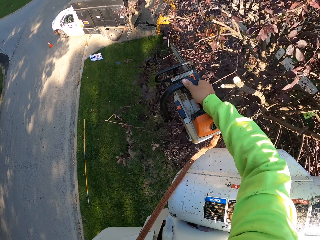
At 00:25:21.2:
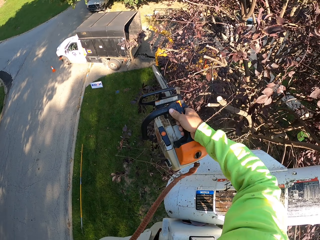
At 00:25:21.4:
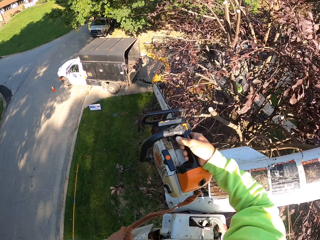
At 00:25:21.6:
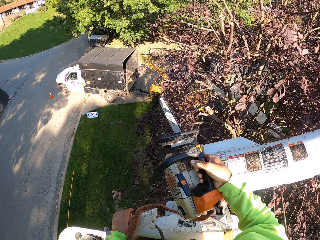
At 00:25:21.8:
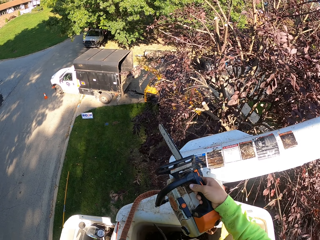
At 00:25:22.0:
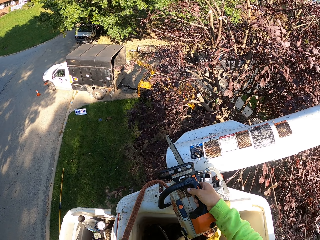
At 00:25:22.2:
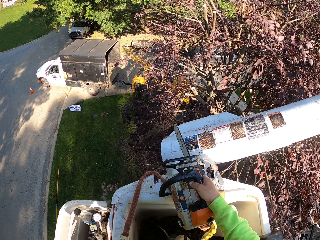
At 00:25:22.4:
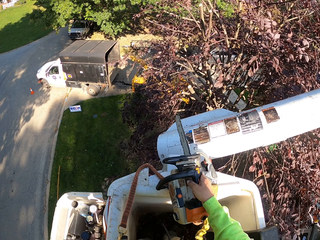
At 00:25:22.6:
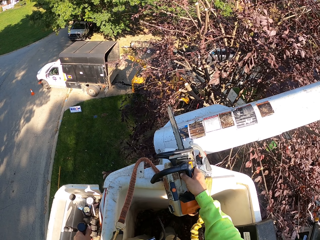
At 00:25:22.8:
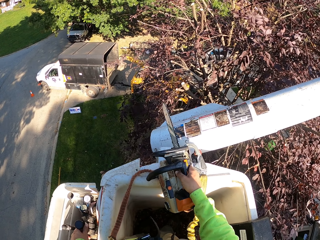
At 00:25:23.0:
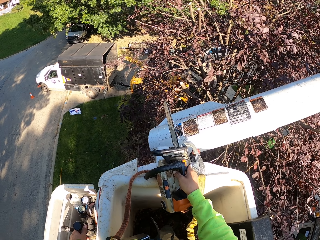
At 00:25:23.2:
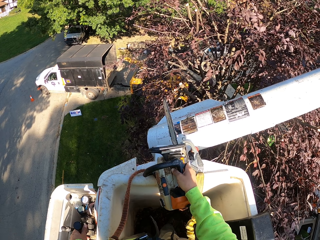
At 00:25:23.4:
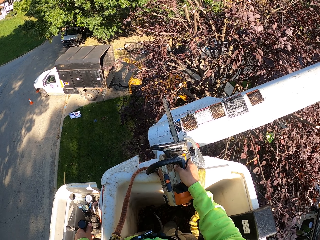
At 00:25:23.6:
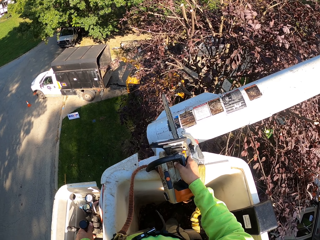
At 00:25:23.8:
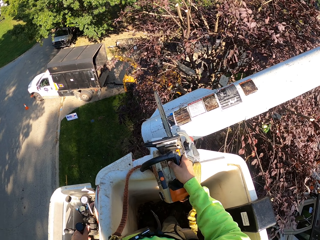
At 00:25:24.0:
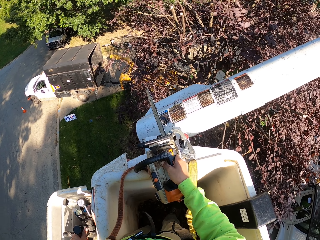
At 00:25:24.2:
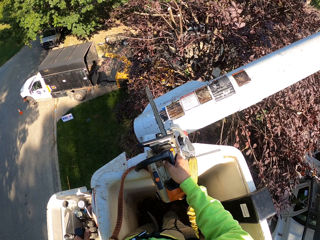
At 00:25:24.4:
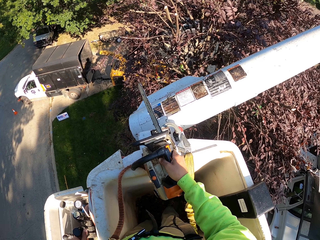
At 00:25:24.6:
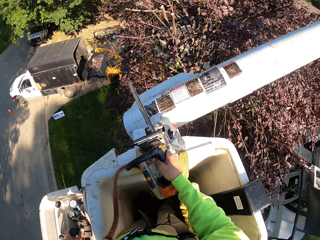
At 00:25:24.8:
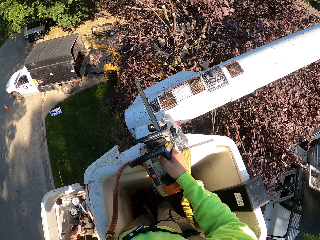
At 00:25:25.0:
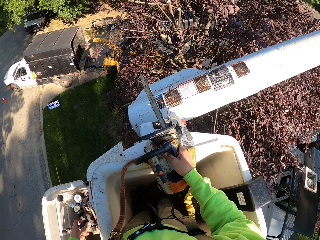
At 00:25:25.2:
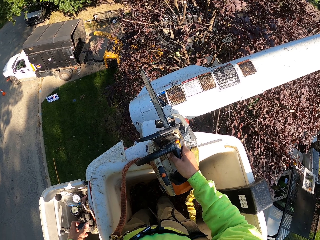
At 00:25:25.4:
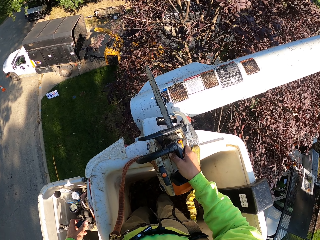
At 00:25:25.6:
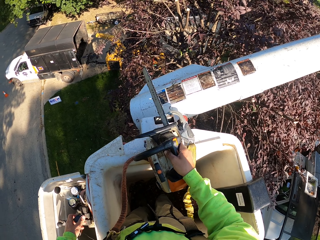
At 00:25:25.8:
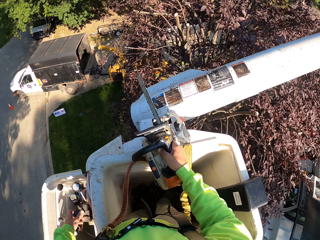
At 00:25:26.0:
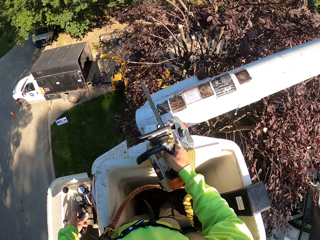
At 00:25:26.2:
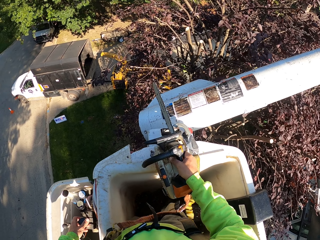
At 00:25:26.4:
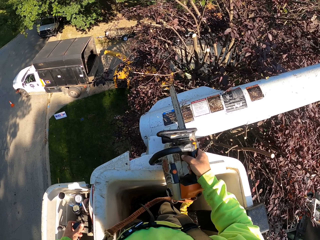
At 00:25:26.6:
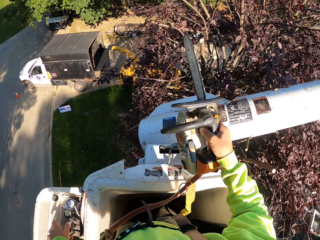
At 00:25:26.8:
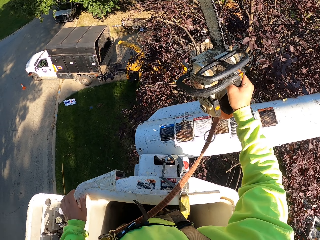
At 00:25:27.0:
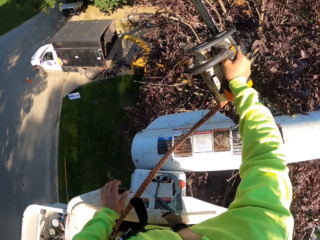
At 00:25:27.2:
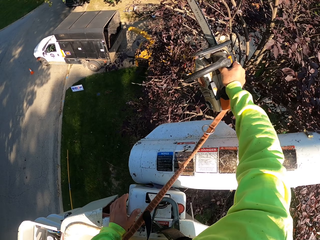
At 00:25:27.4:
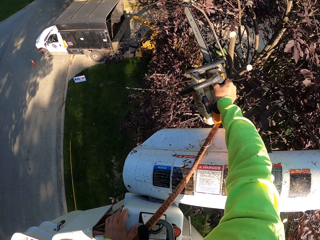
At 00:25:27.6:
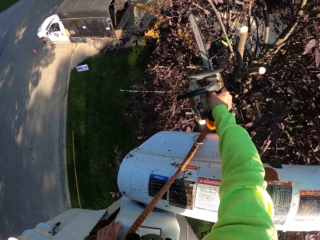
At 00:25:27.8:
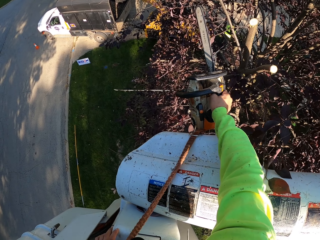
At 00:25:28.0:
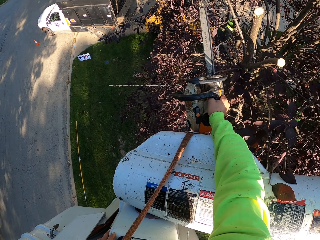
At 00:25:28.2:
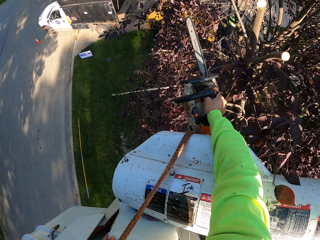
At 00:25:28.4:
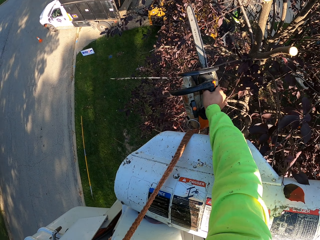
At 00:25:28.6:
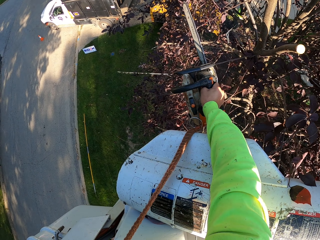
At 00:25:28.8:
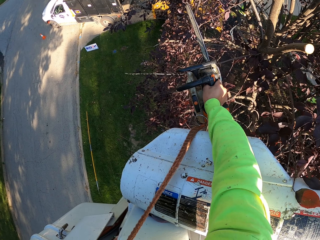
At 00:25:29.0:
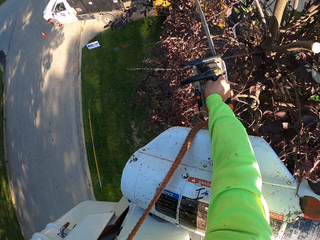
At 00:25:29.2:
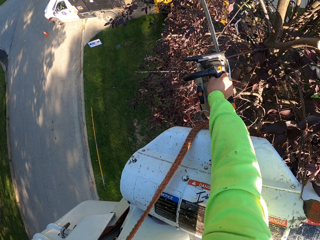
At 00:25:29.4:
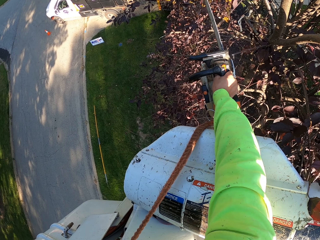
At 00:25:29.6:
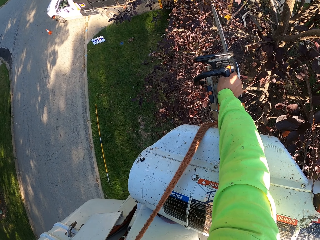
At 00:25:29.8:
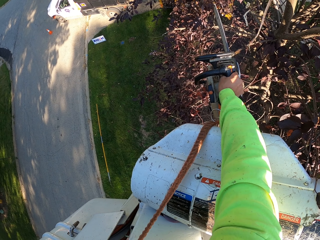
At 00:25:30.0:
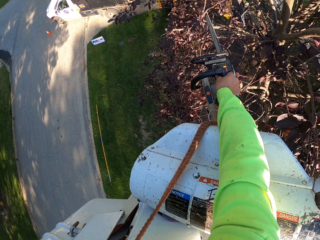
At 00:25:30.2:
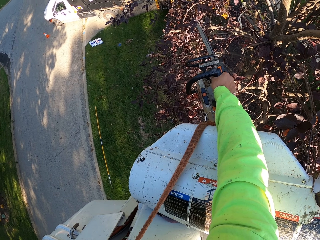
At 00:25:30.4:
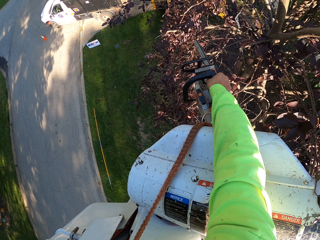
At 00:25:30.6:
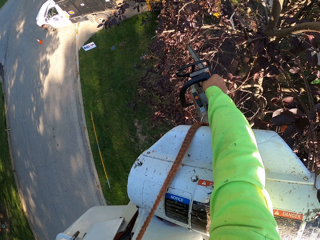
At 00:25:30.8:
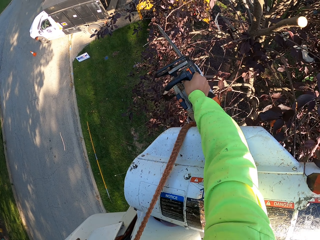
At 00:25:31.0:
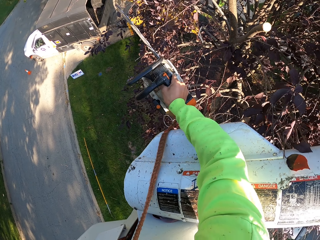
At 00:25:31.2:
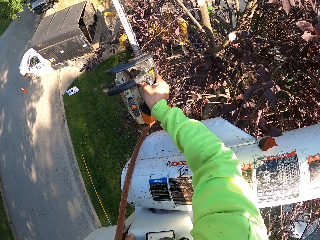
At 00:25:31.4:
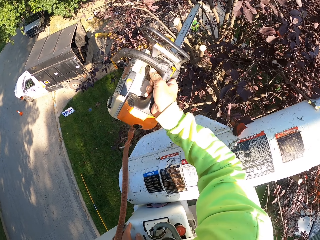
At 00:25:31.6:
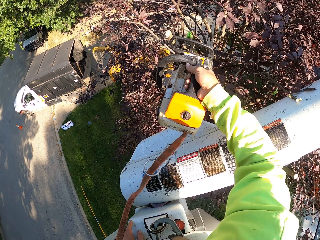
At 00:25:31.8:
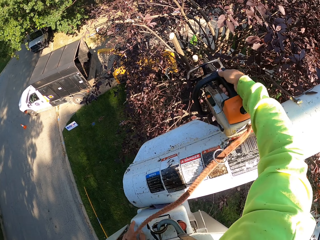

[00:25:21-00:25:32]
The camera wearer places the chainsaw in his right hand on the edge of the bucket of the boom lift. He operates the boom lift with the control sticks in the bucket of the boom stick in his left hand. He adjusts the carrier. He trims some tree branches with the chainsaw in his right hand.

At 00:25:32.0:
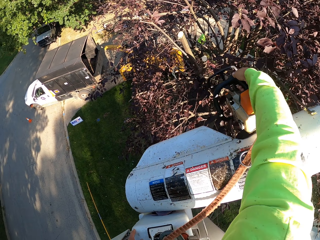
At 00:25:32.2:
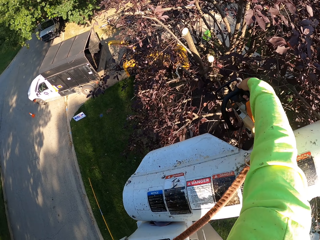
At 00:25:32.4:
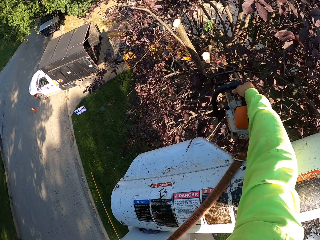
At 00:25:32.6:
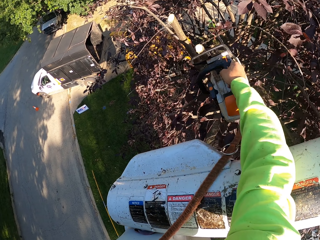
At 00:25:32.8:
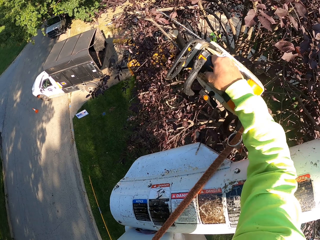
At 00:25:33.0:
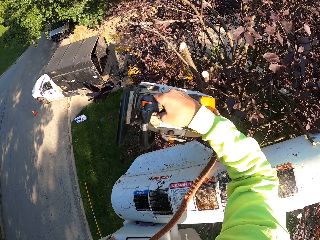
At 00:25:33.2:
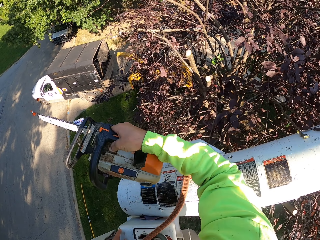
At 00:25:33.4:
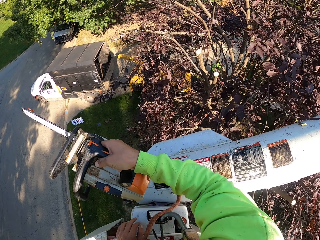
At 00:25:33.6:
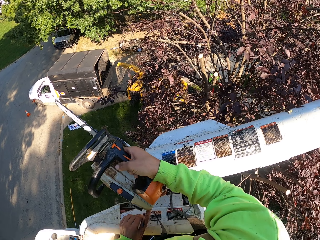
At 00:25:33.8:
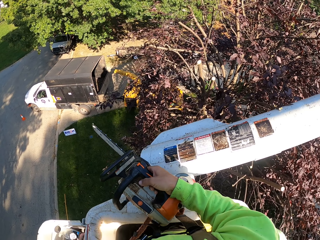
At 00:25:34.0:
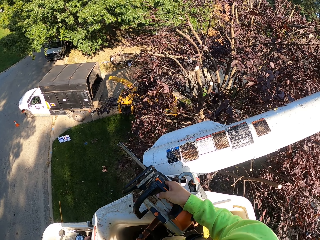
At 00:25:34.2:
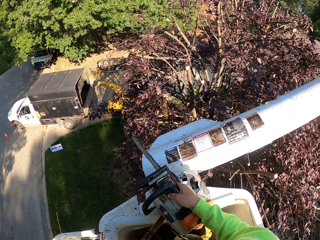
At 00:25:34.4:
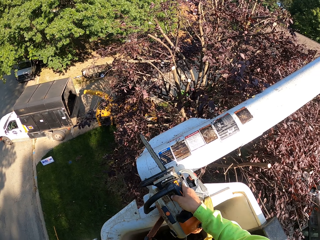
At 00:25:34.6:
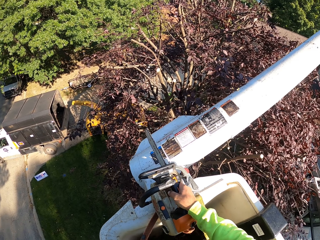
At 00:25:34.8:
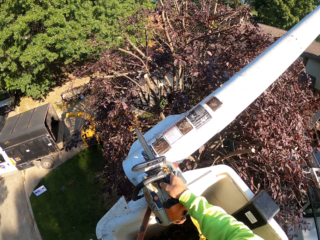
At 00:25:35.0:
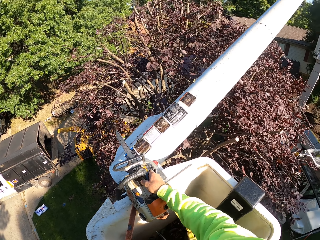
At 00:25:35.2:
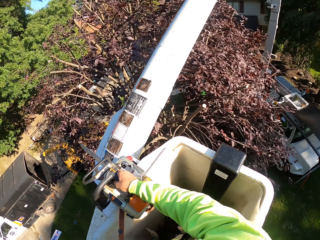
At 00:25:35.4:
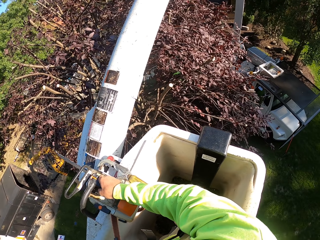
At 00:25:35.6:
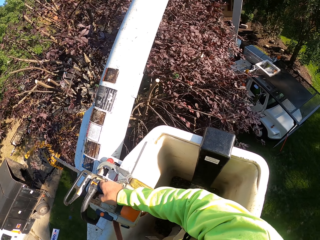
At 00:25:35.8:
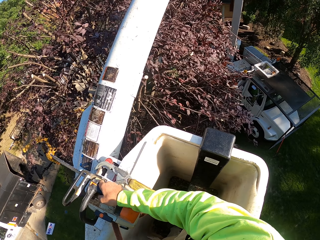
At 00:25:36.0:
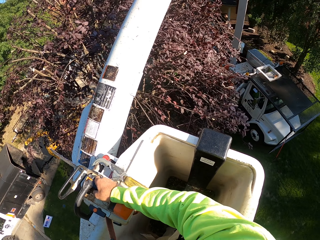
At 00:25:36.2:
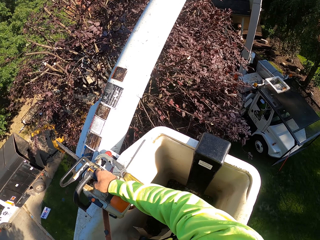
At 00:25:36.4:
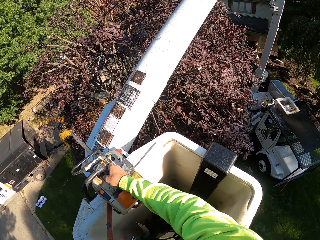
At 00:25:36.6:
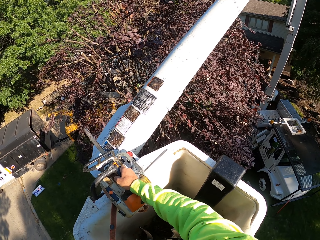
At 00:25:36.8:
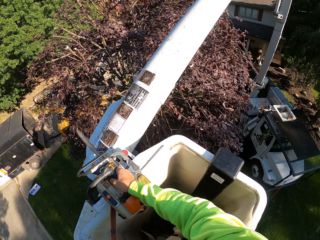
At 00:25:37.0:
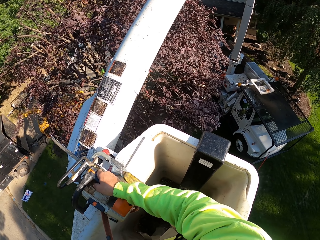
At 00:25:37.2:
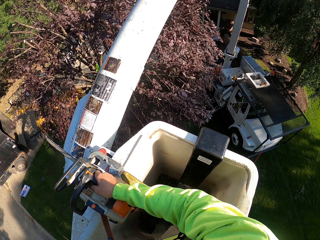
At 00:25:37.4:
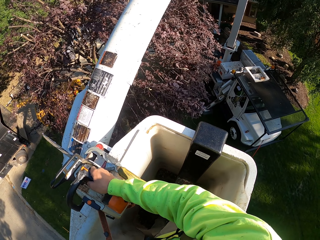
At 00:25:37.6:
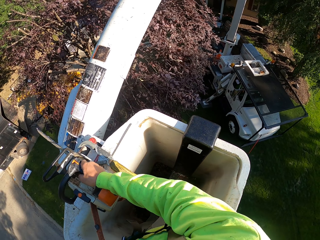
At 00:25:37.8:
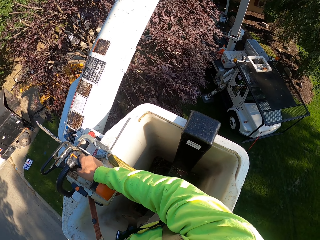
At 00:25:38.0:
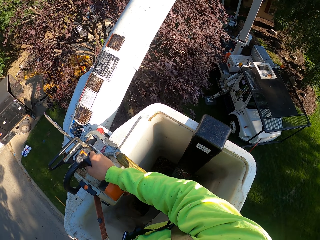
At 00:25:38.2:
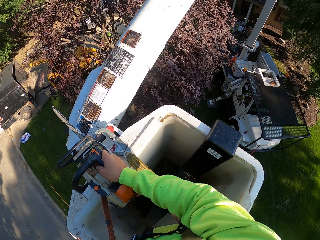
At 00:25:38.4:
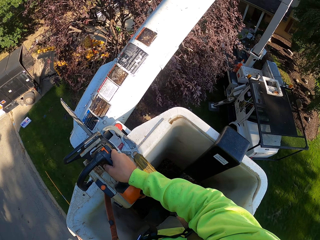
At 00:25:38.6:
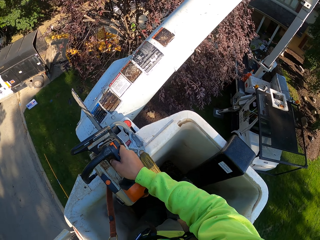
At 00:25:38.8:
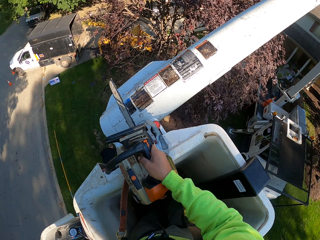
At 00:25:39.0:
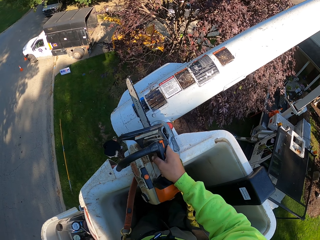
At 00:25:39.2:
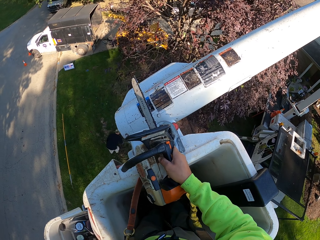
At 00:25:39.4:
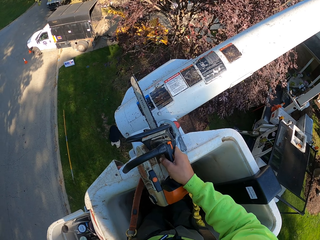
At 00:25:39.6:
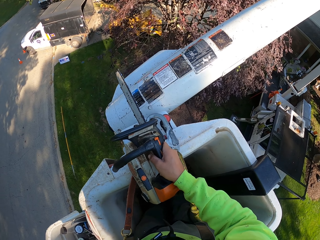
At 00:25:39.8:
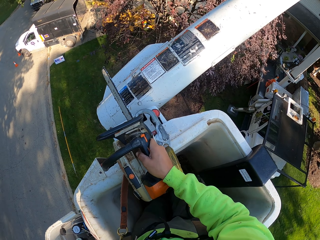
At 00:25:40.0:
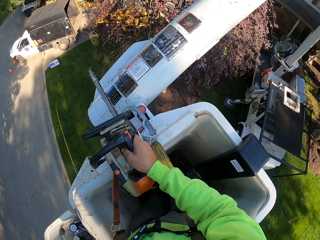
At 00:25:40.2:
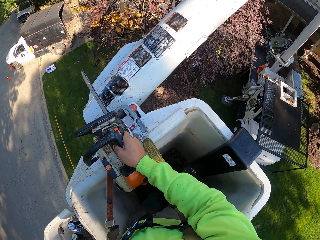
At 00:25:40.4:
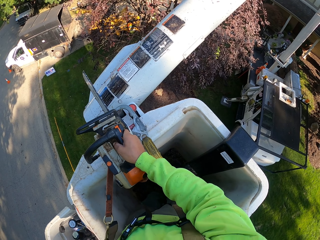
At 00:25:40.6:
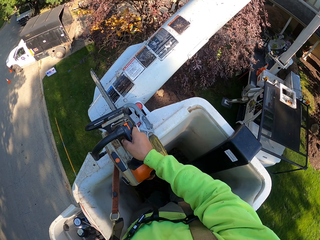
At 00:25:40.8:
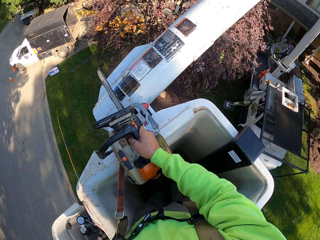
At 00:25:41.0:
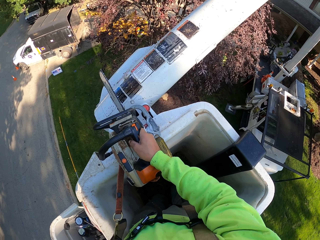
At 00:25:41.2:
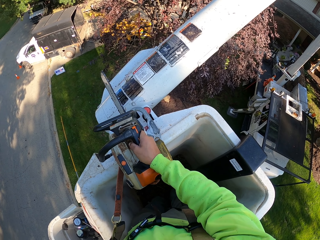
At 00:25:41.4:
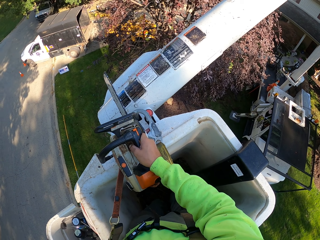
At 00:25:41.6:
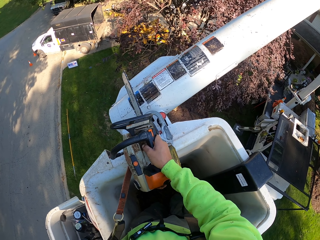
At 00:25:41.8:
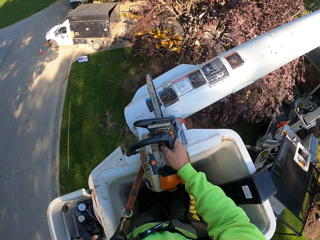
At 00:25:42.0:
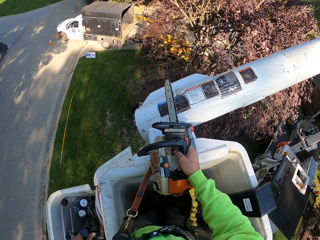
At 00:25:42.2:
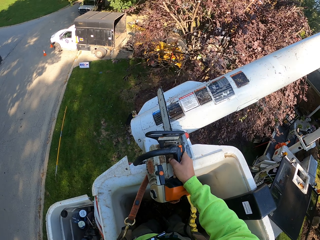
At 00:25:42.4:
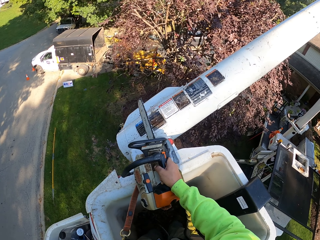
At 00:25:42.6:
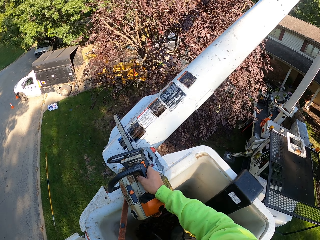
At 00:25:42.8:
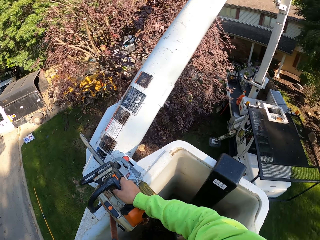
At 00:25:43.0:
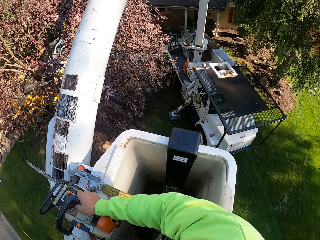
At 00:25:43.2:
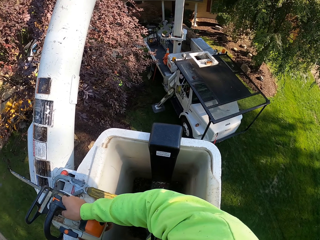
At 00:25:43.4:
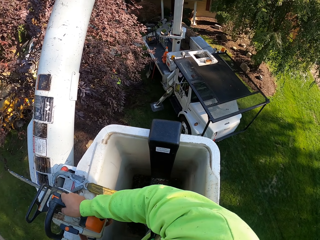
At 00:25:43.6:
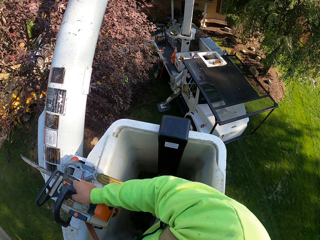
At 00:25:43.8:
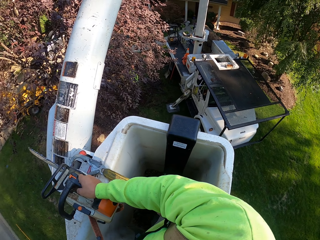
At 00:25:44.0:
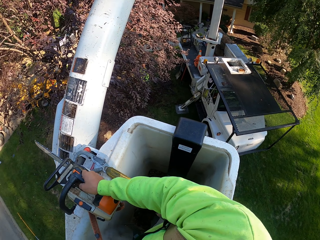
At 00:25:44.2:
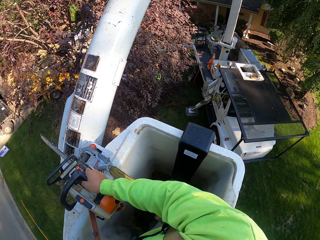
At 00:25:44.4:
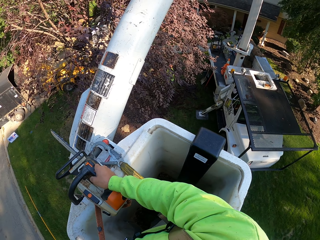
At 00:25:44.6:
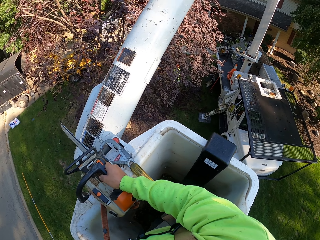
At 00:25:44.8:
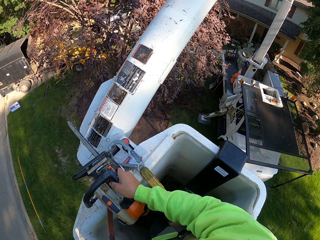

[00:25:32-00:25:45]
The camera wearer places the chainsaw in his right hand on the edge of the bucket of the boom lift. He moves the carrier.
